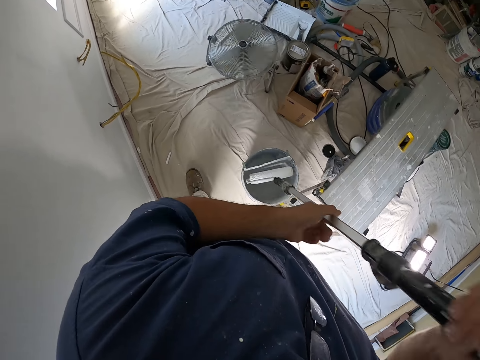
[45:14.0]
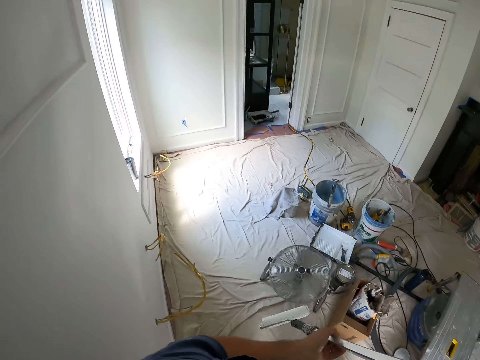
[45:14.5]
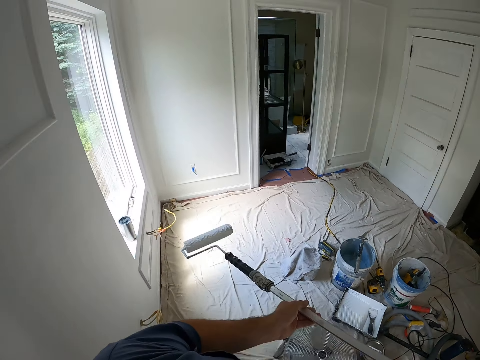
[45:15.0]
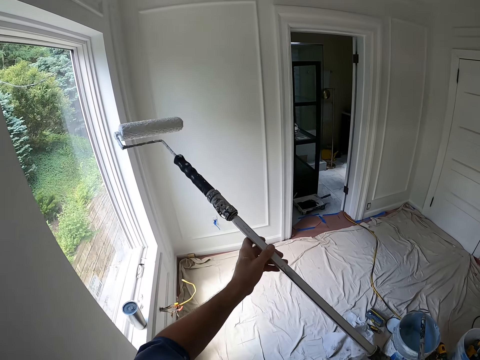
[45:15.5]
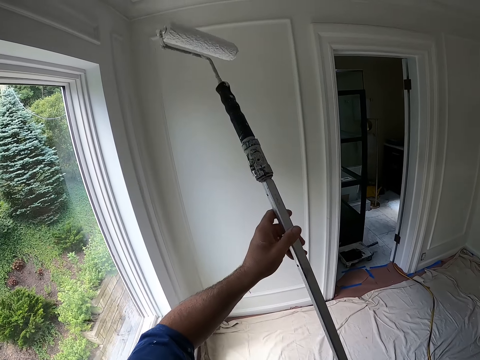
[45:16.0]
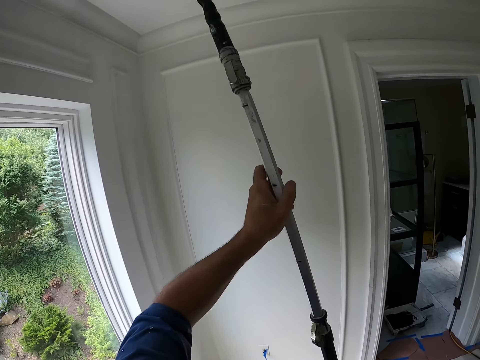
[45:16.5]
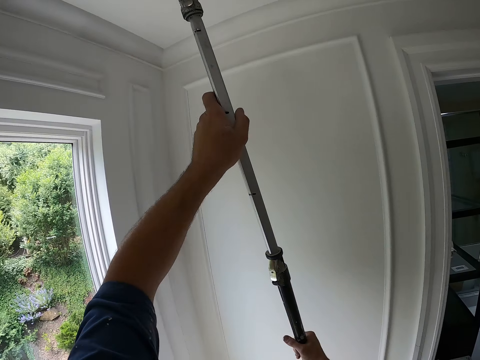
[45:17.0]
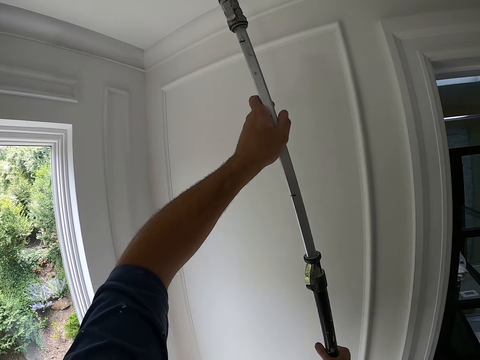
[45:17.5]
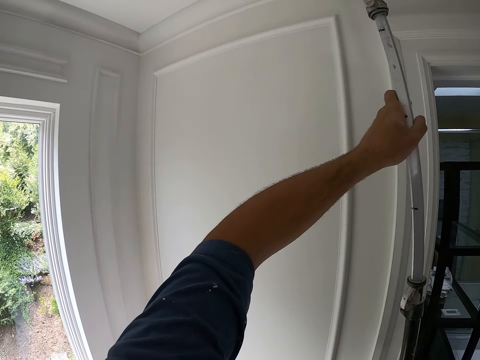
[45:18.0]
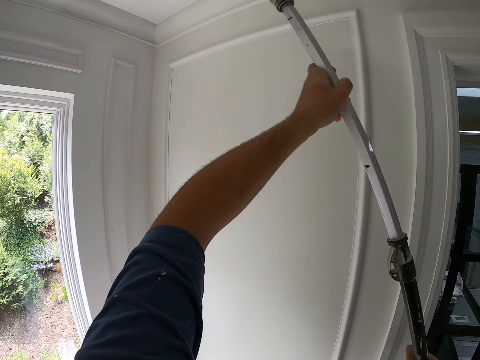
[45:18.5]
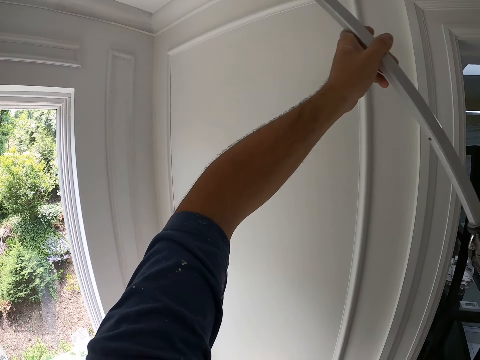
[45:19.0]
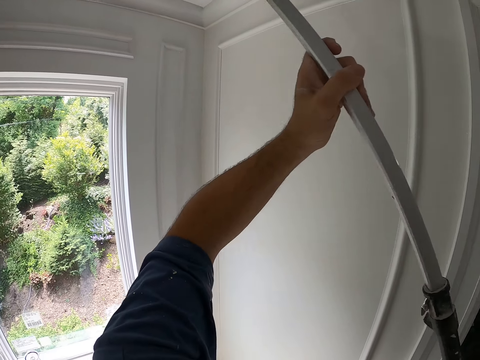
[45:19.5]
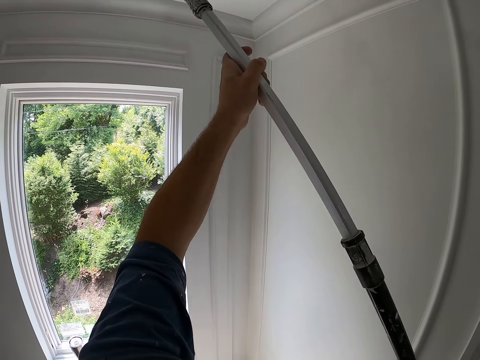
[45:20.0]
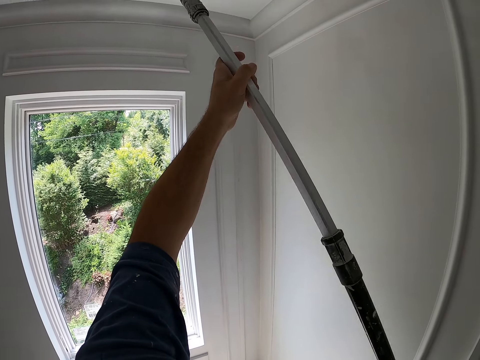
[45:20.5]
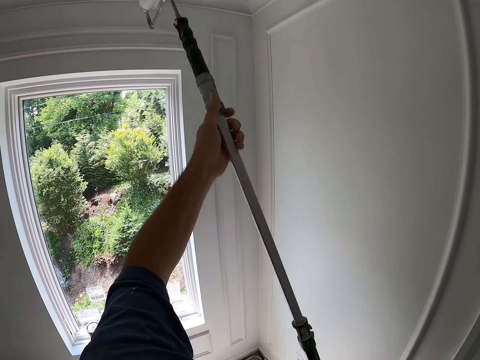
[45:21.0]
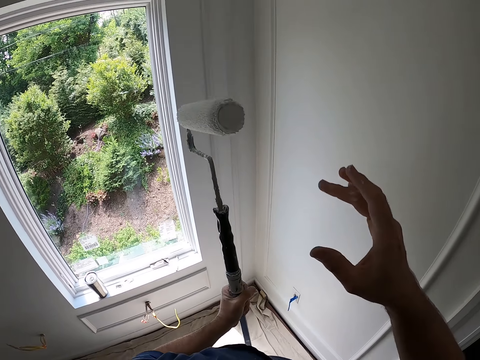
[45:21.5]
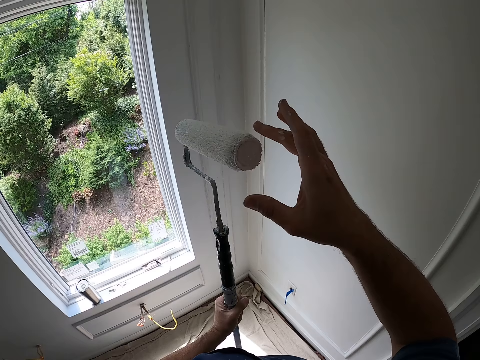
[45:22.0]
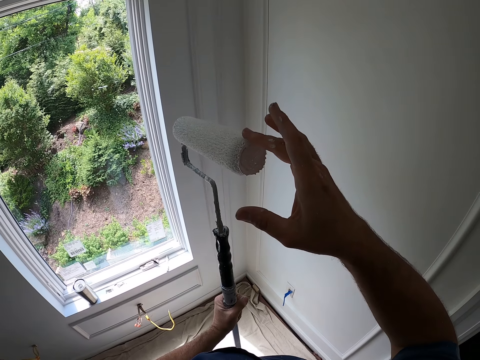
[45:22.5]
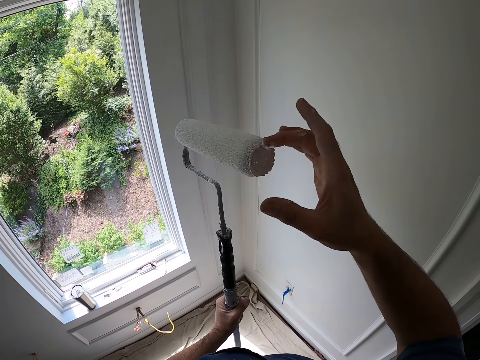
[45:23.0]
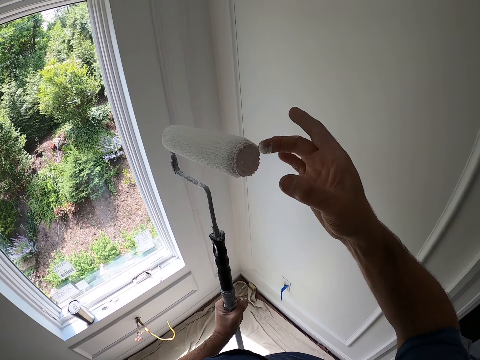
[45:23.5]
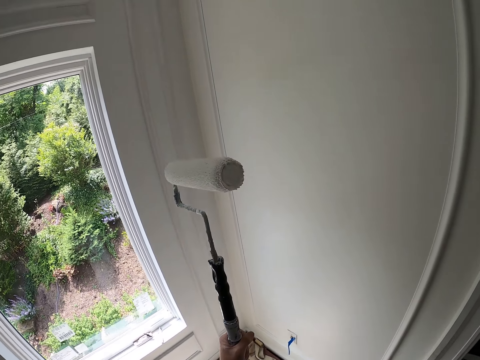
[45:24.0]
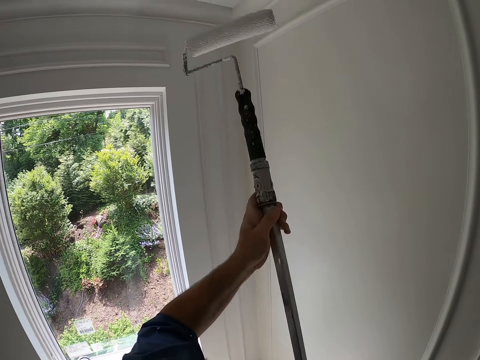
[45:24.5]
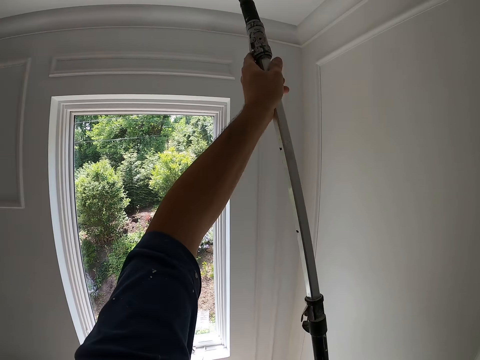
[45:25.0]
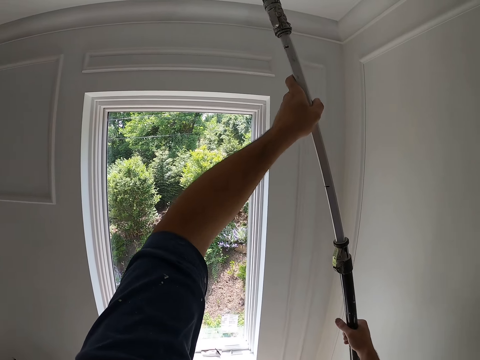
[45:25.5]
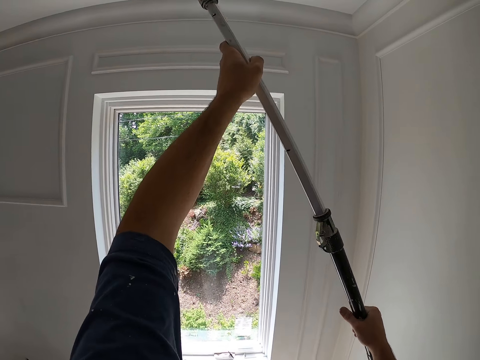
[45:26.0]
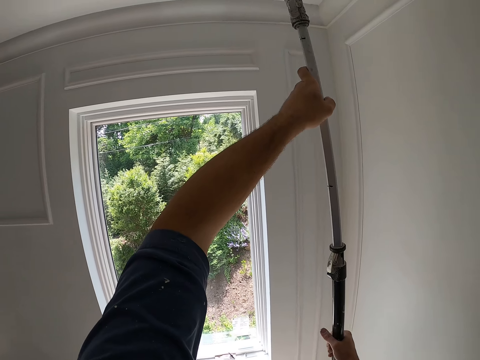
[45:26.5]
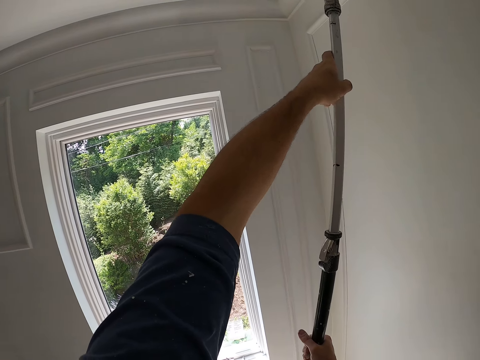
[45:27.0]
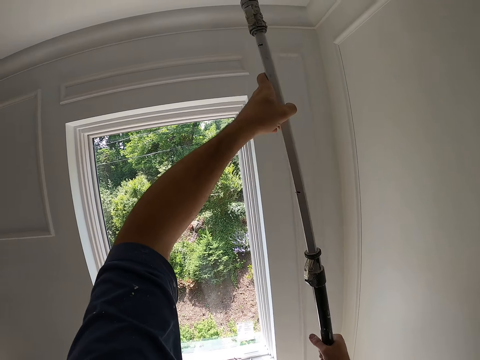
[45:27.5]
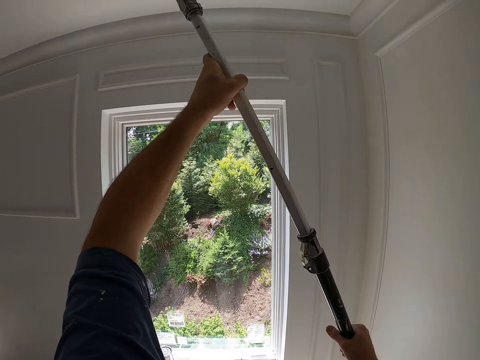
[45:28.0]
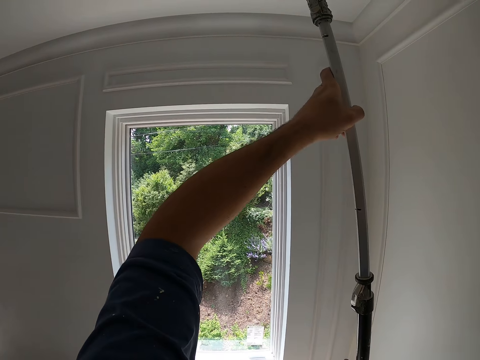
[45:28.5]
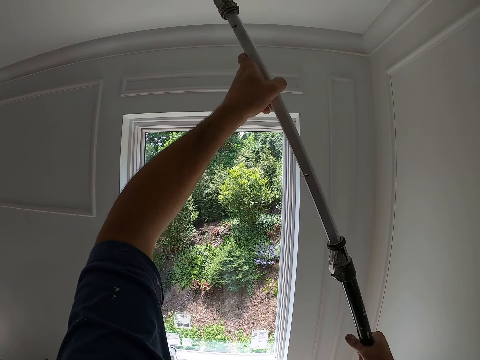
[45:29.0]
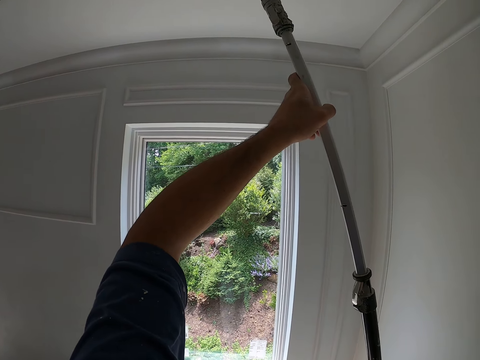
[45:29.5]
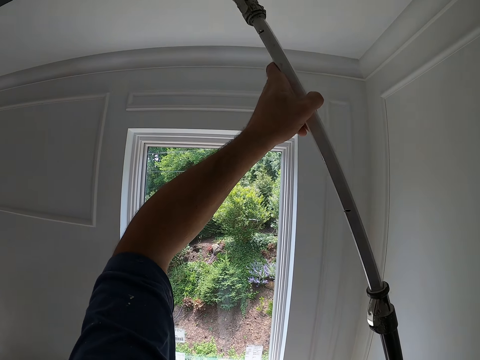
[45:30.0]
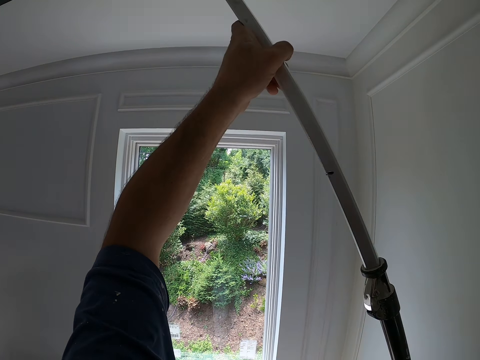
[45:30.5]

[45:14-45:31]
The camera wearer paints the ceiling with the paint roller. He dips the paint brush into the paint. He removes a particle from the paint roller with his finger. He touches the paint brush and lifts the paint brush. He paints the ceiling with the paint roller.

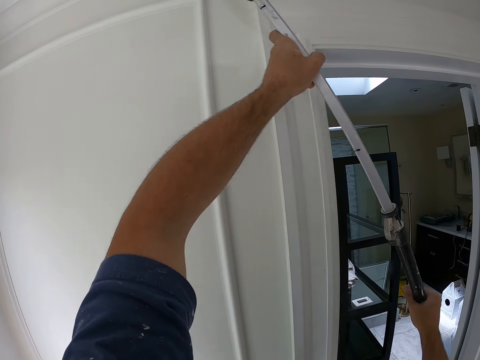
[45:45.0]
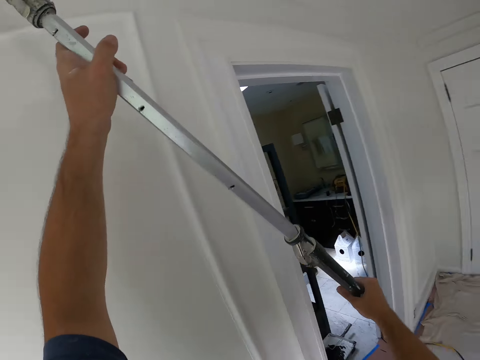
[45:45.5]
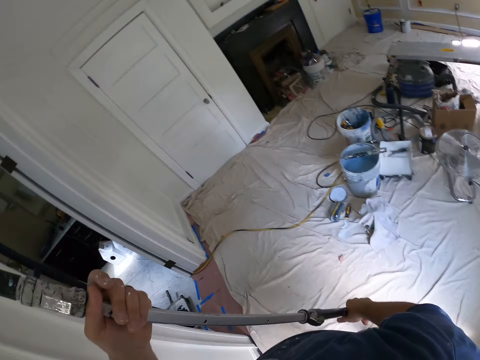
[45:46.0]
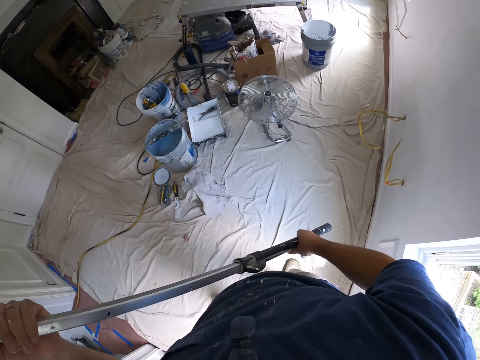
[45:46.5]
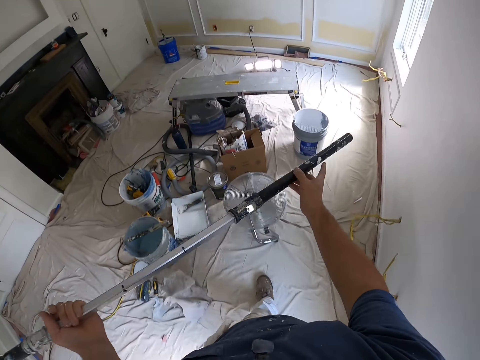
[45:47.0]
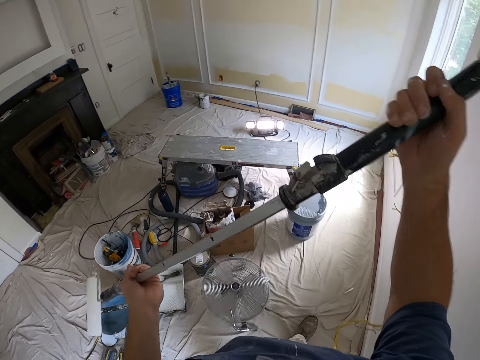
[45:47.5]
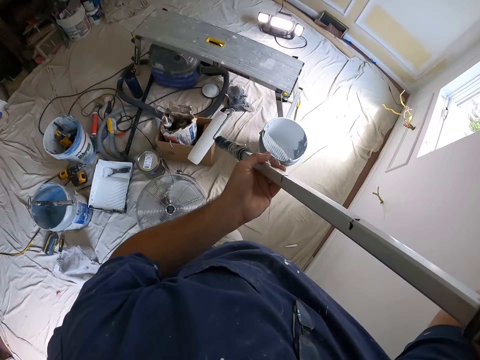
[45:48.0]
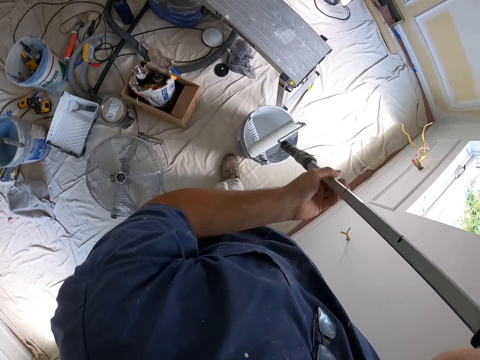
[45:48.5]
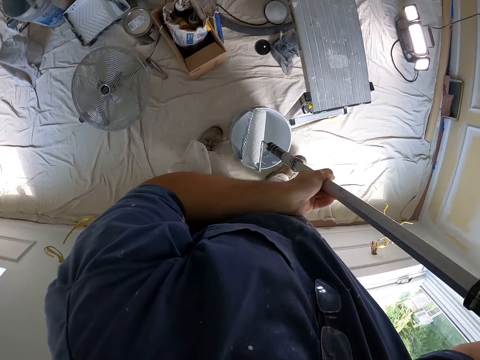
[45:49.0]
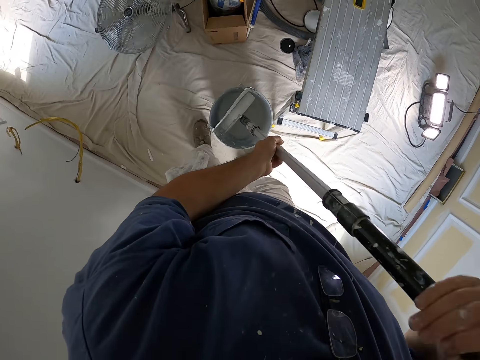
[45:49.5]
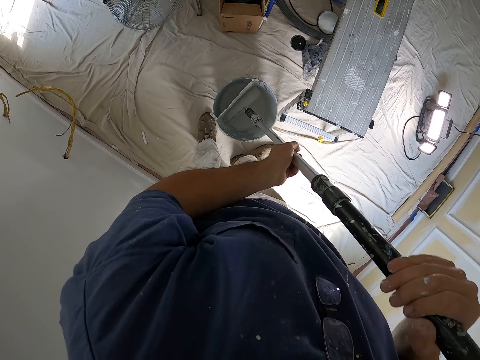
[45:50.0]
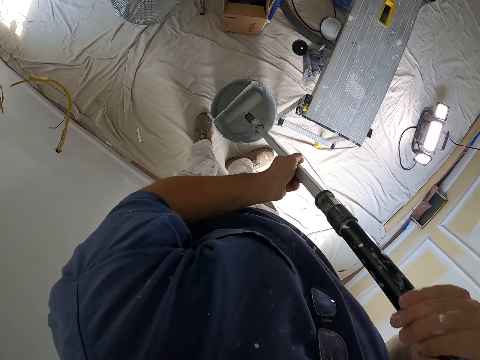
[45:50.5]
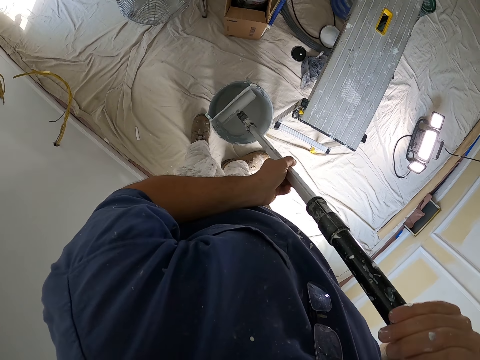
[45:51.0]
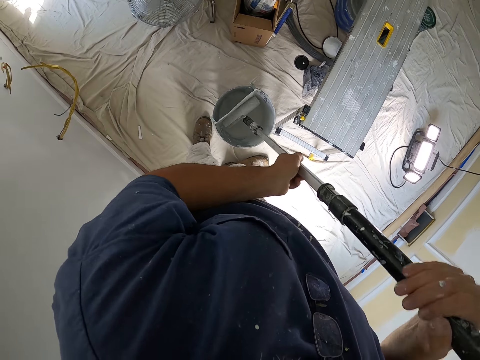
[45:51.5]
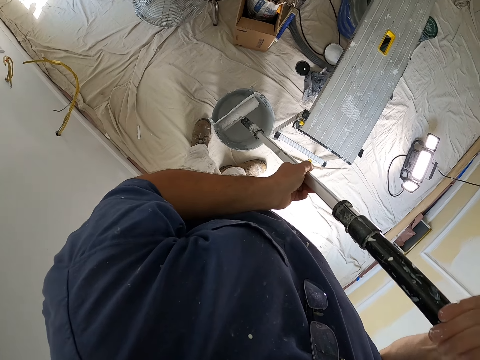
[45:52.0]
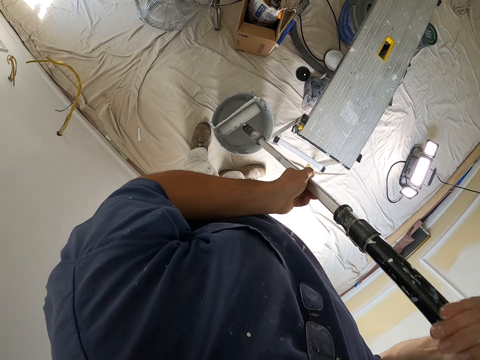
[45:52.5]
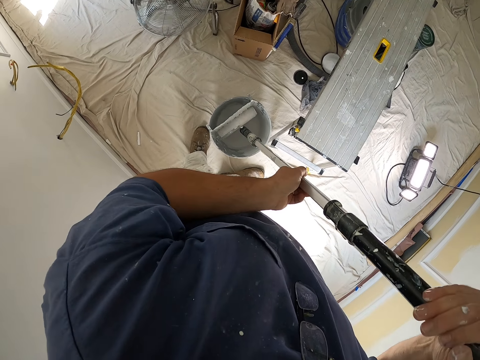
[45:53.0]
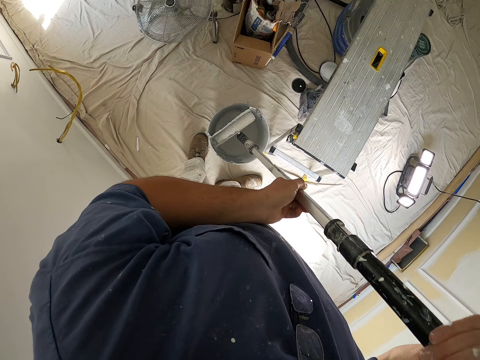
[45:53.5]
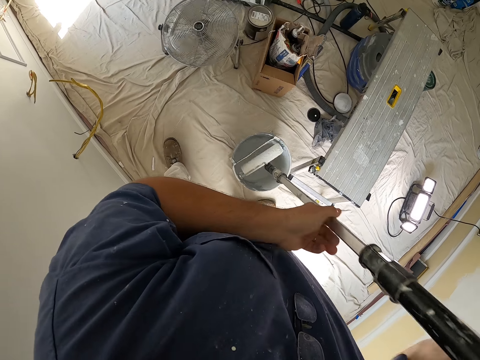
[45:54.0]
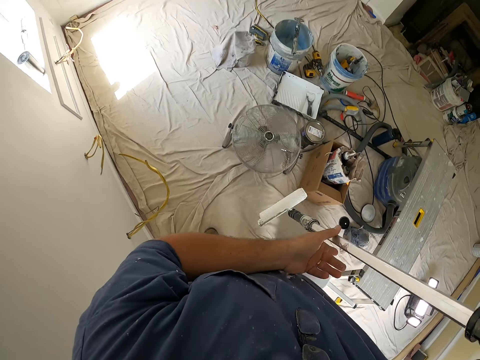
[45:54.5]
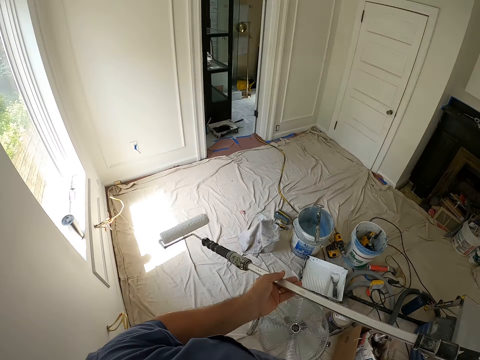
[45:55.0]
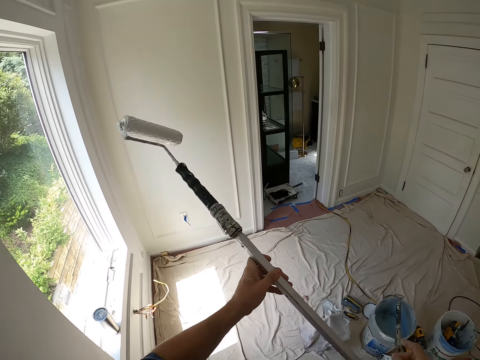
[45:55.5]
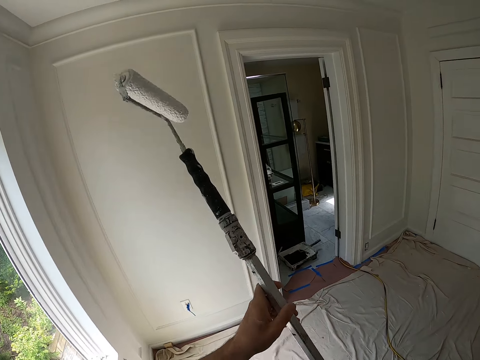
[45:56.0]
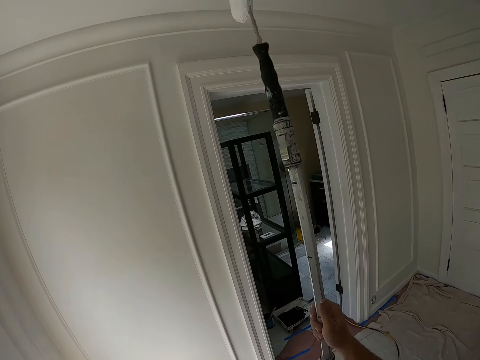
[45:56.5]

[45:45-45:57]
The camera wearer drops the paint brush. They walk a bit. They scoop up paint from a paint bucket with the paint roller. Their left hand lets go of the brush. They walk a bit. They hold the paint brush with the left hand and lift the paint brush.
